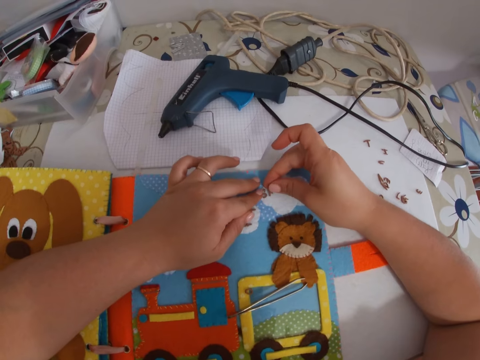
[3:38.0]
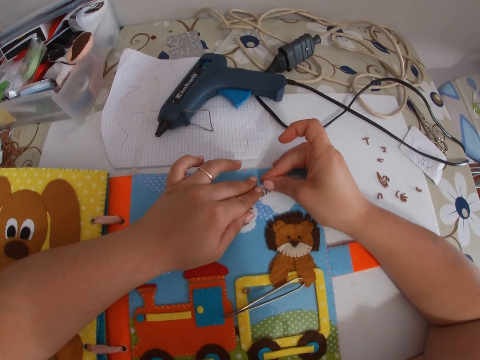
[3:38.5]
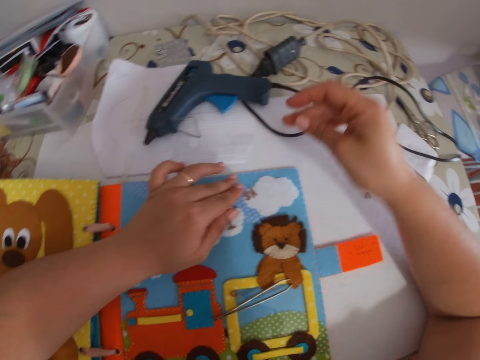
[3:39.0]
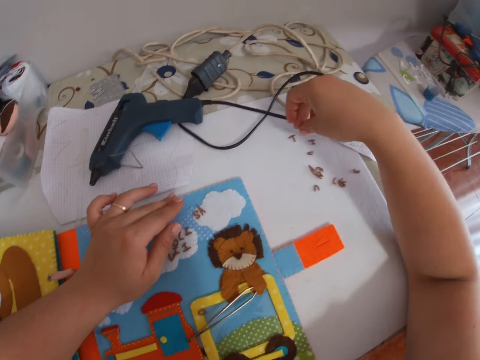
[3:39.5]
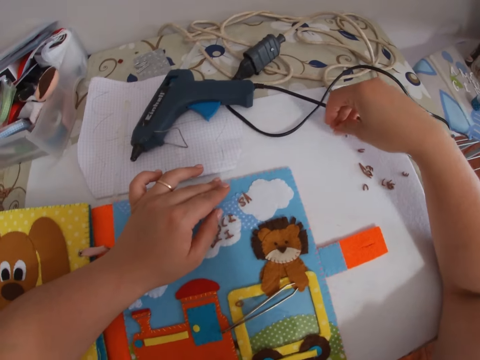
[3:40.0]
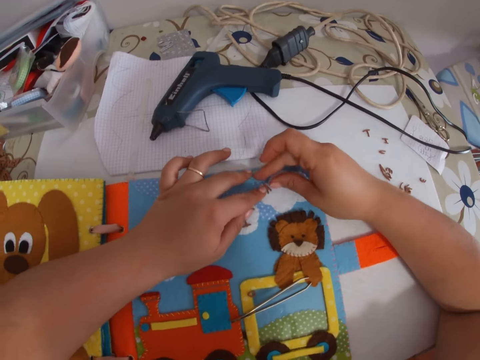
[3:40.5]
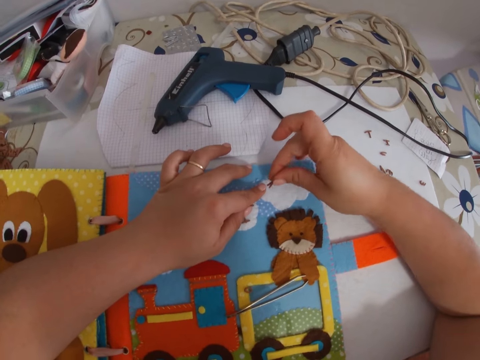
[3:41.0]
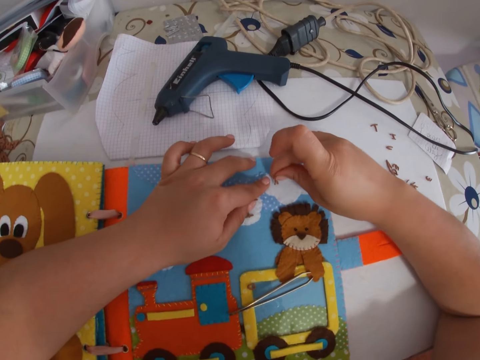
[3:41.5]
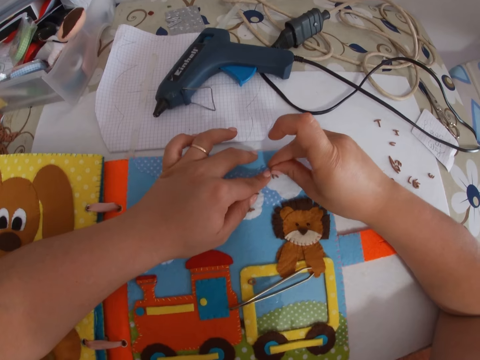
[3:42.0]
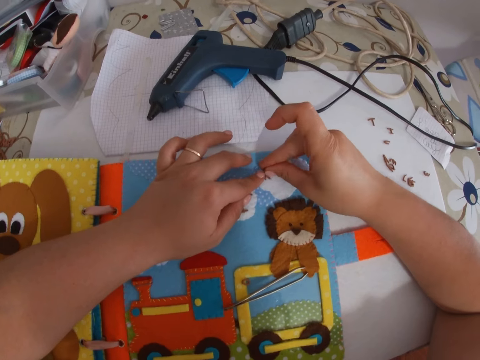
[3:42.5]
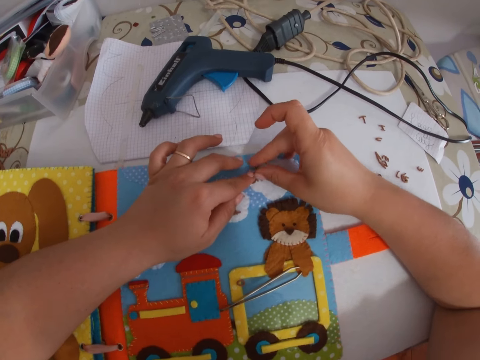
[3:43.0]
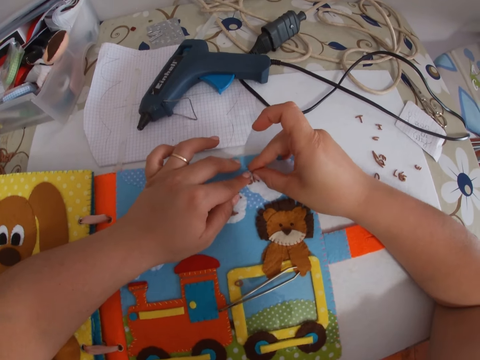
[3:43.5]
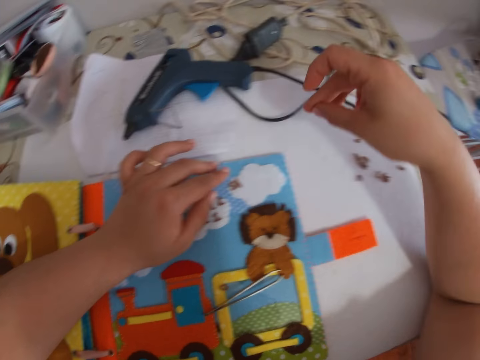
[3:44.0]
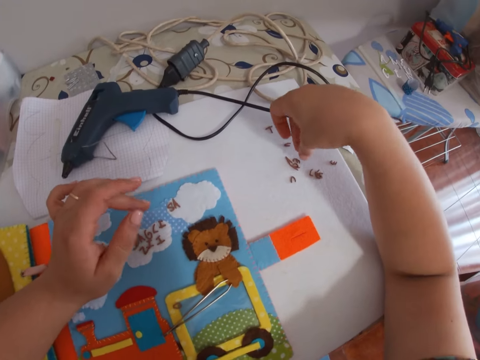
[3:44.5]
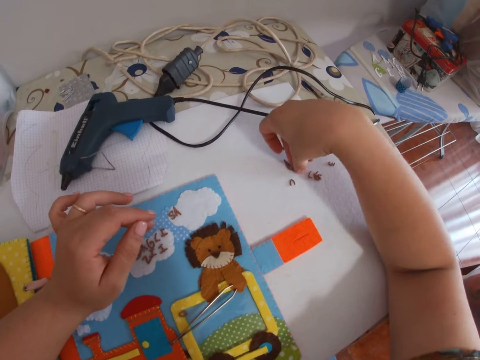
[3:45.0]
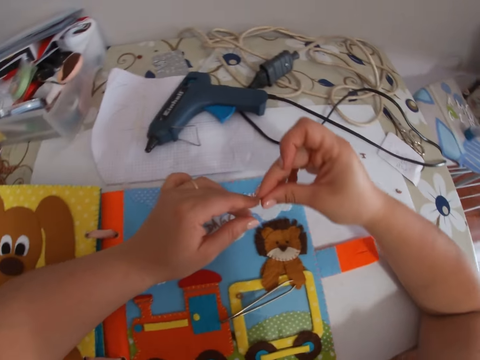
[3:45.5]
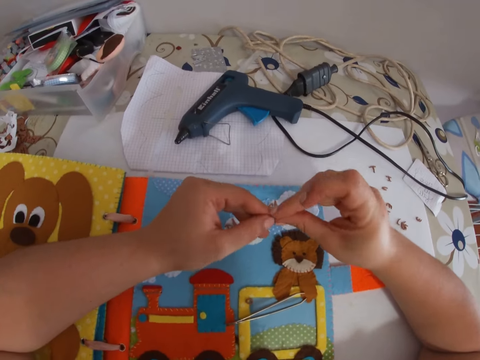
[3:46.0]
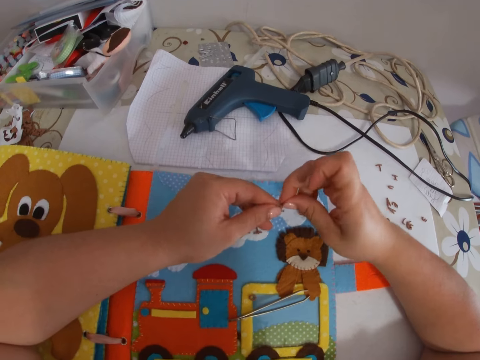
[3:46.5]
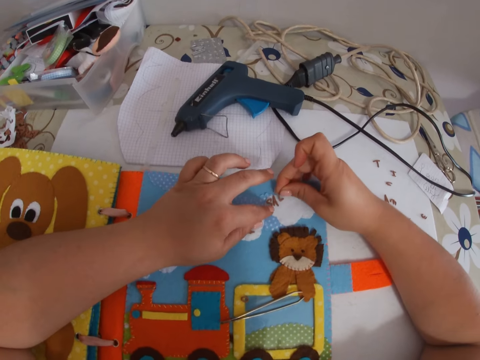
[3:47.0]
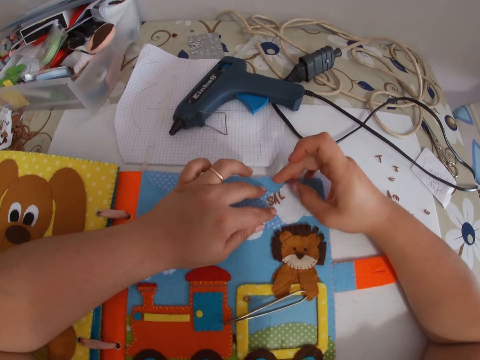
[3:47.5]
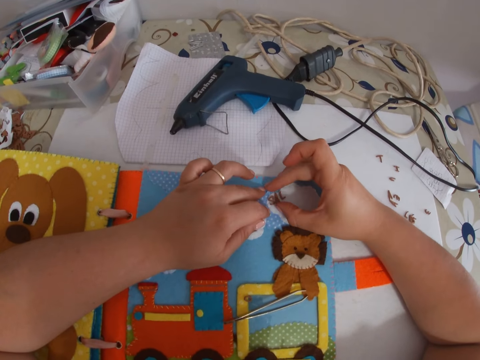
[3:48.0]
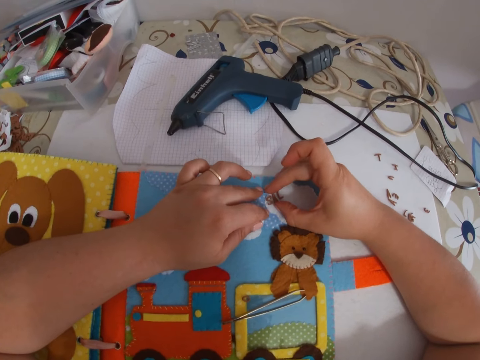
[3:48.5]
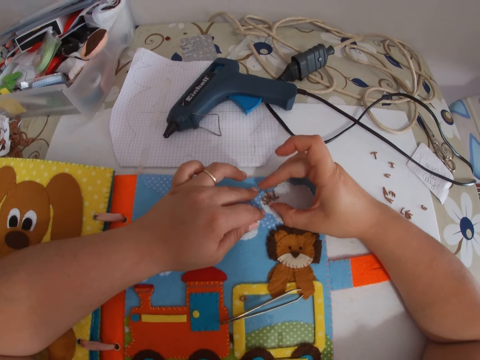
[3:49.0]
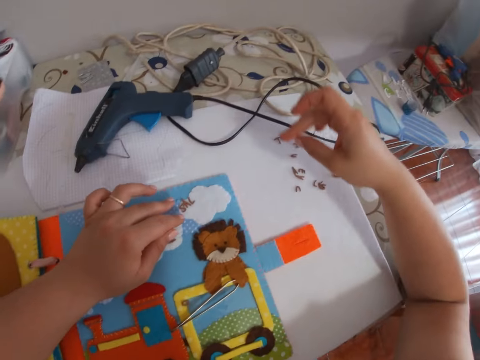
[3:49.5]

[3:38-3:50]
The camera wearer takes alphabet letter buttons on the table. She fixes the alphabet letter buttons on the fabric. She picks up a letter tile from the table with her right hand. She arranges the letter tiles on the board with both hands.

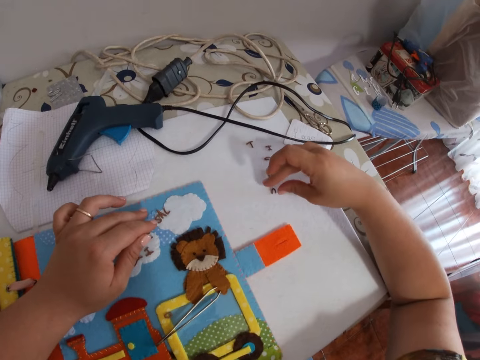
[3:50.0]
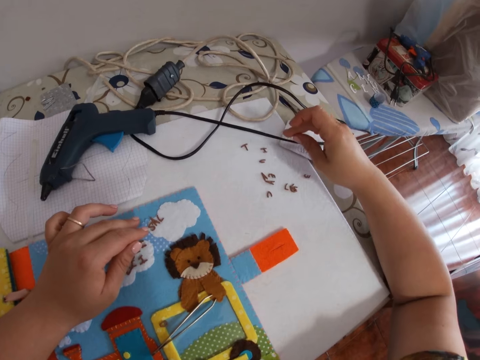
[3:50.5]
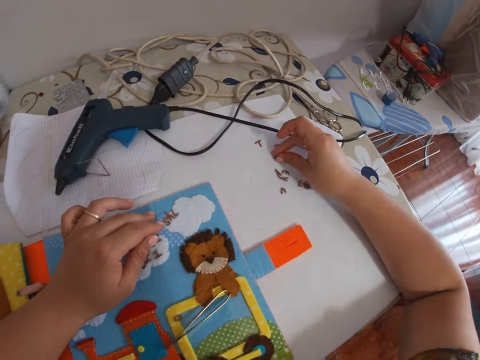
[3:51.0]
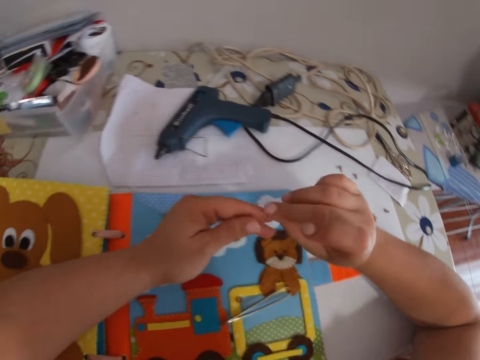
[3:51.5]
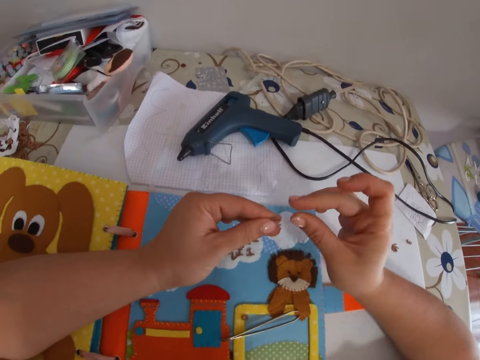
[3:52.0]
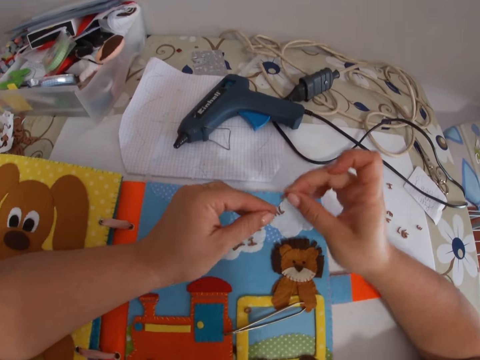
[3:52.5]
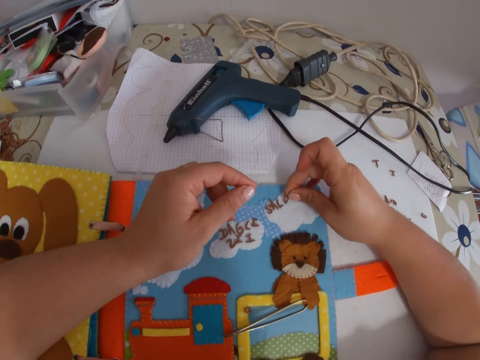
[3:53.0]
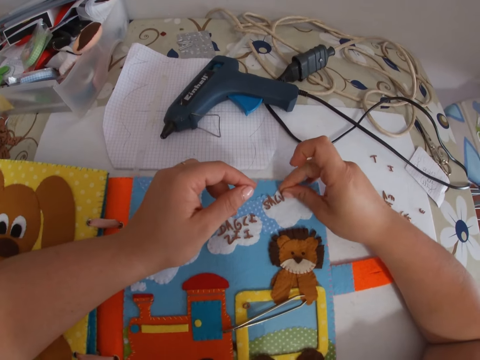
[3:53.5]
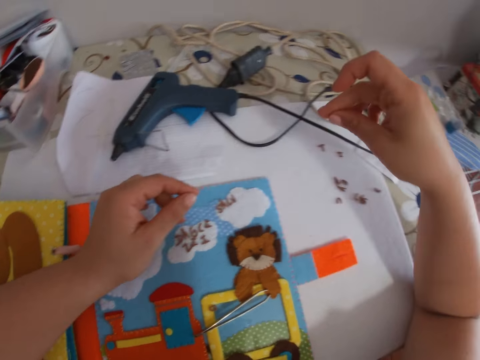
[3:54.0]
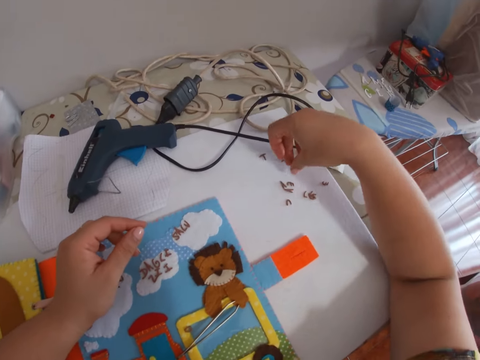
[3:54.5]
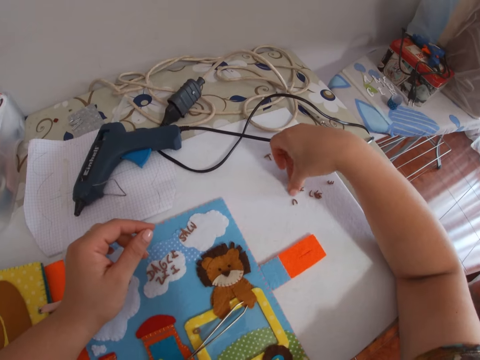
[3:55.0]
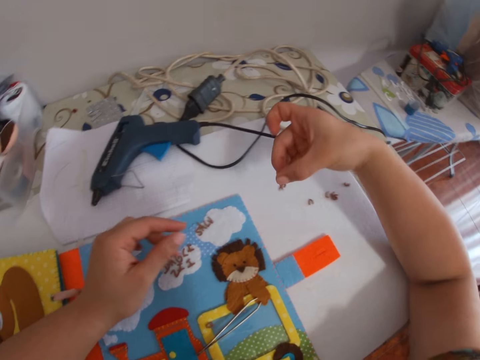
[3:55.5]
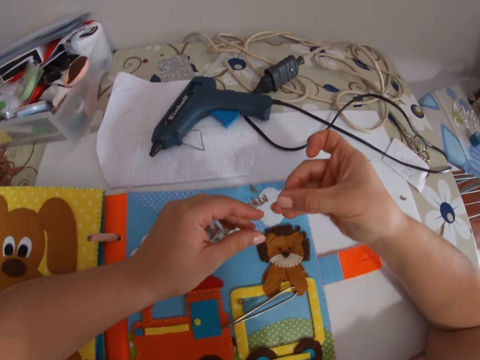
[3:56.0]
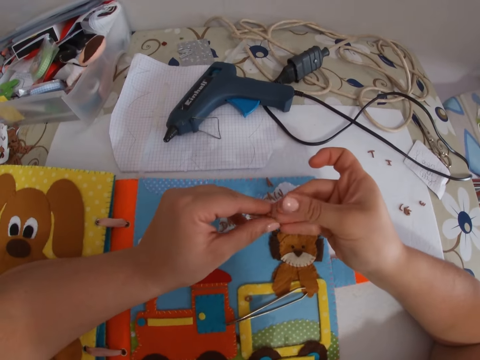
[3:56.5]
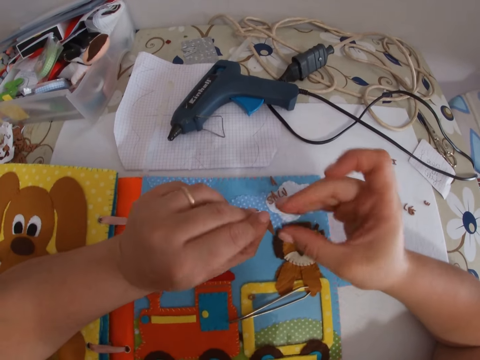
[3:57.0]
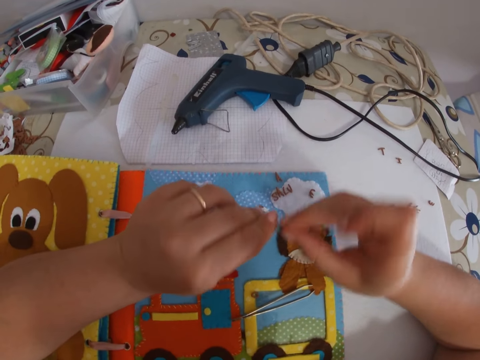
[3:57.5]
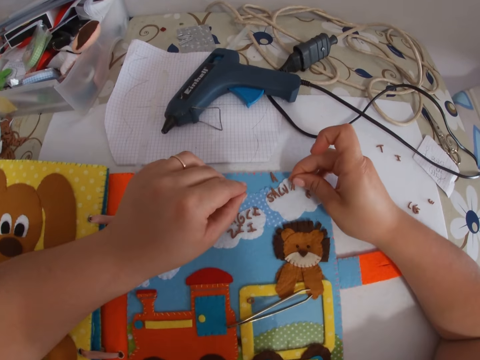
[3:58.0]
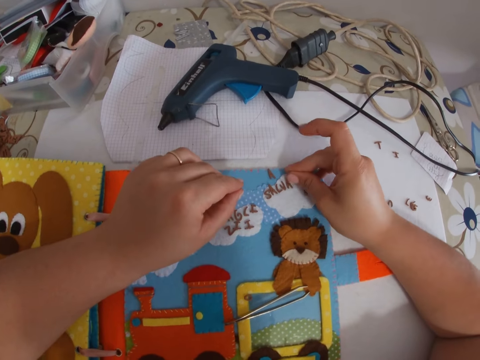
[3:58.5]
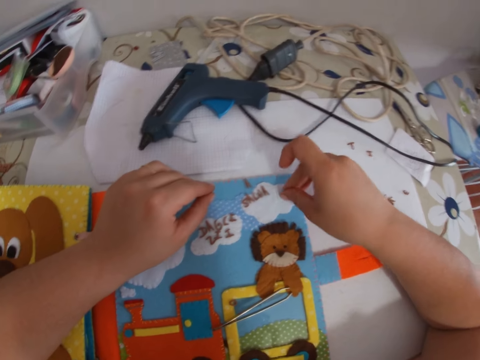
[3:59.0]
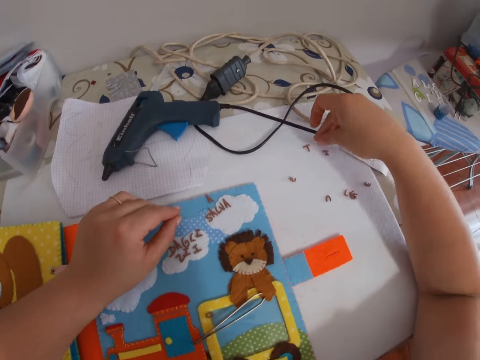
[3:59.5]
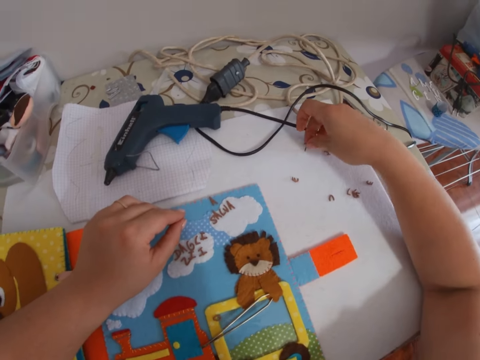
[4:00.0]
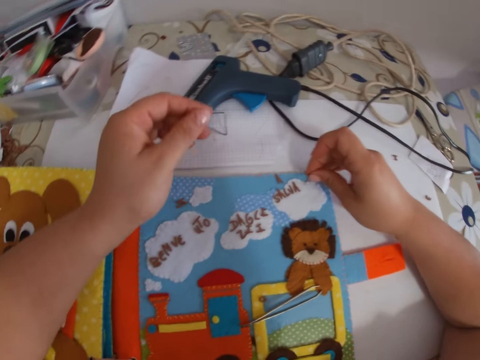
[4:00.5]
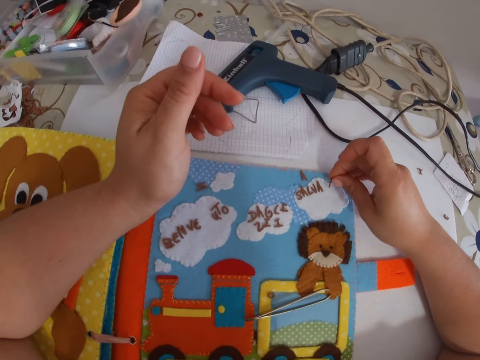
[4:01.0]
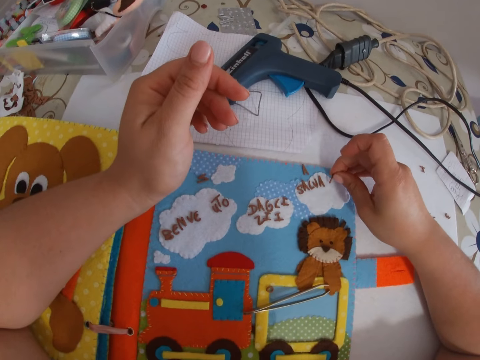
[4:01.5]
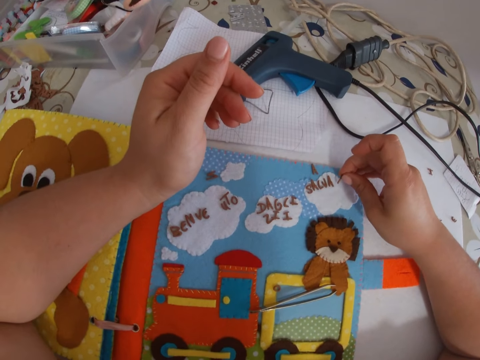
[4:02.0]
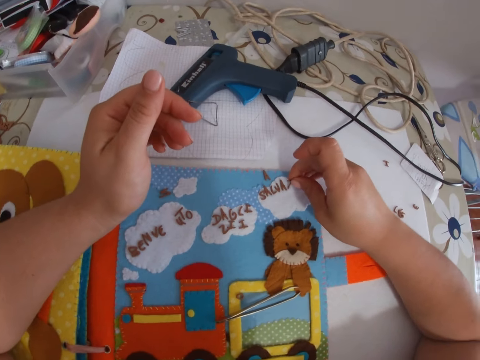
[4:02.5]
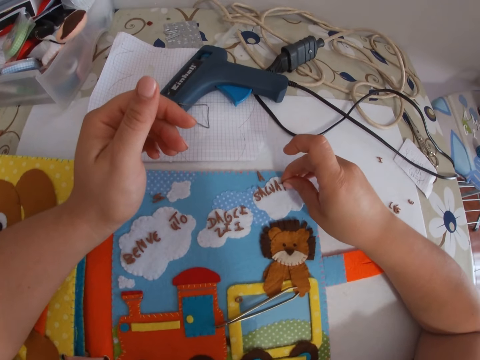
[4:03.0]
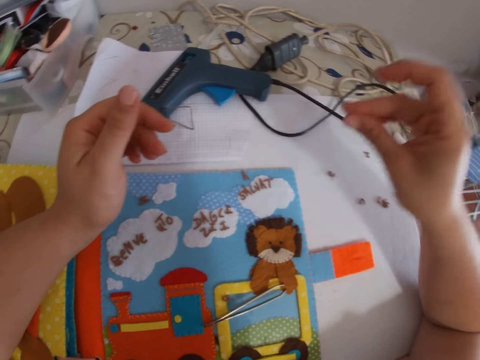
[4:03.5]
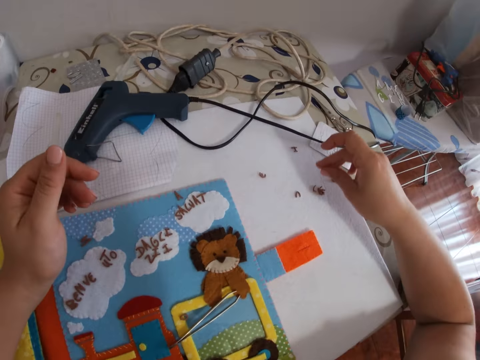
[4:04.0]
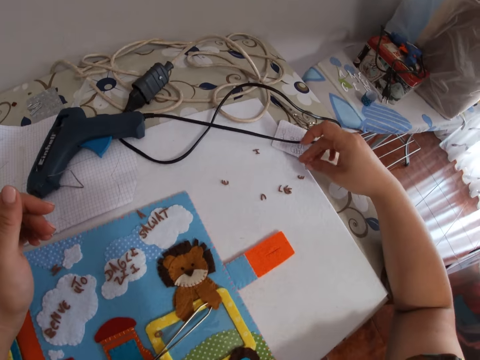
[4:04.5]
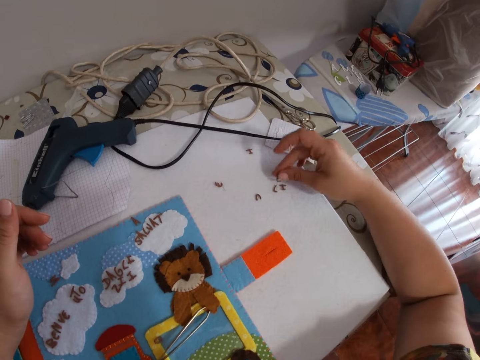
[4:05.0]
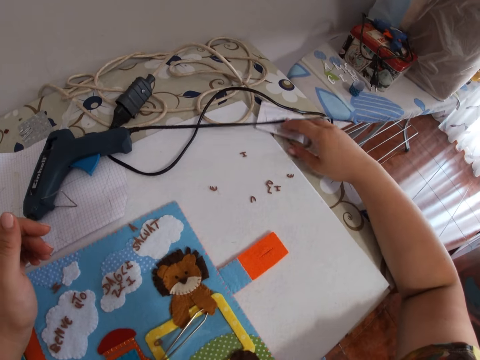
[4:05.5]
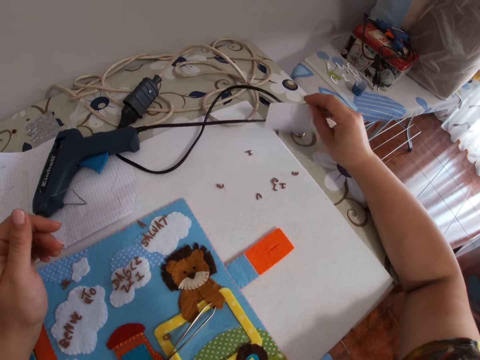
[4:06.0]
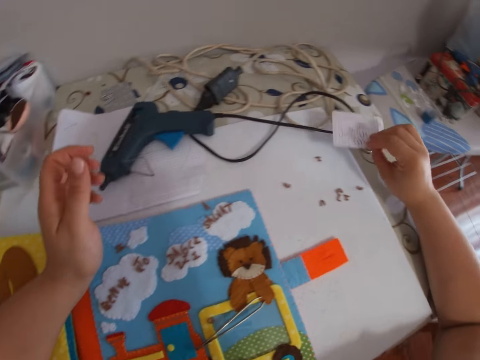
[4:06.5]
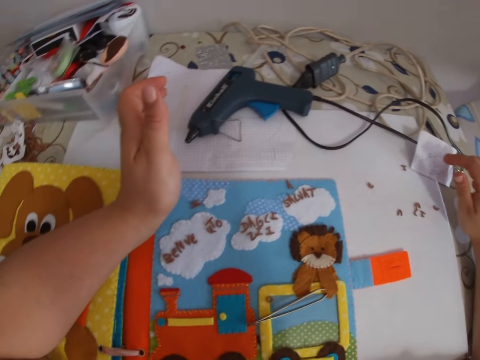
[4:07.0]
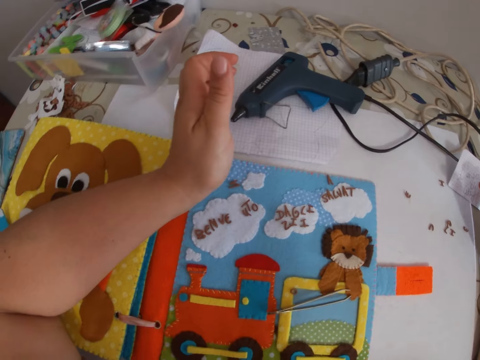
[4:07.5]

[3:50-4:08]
The camera wearer picks up a letter tile from the table with her right hand. She arranges the letter tiles on the board with both hands. She picks up a letter tile from the table with her right hand. She arranges the letter tiles on the board with both hands. She picks up a letter tile from the table with her right hand. She arranges the letter tile on the board with both hands. She touches the paper tile on the table with her right hand. She adjusts a paper on the table with her right hand.
